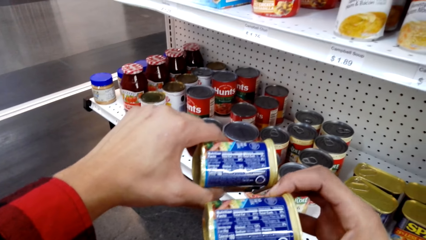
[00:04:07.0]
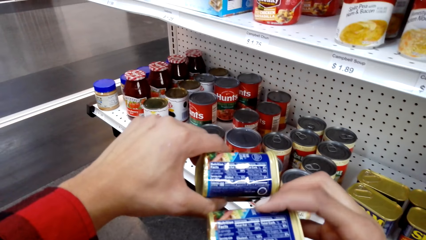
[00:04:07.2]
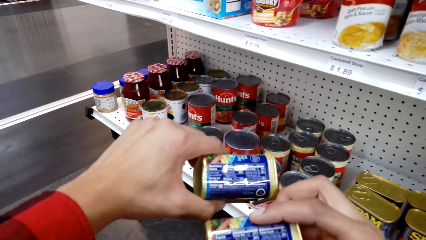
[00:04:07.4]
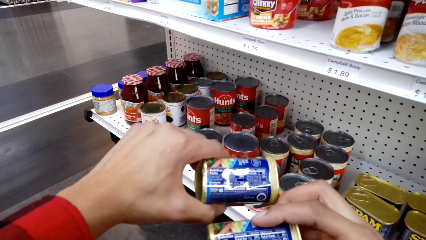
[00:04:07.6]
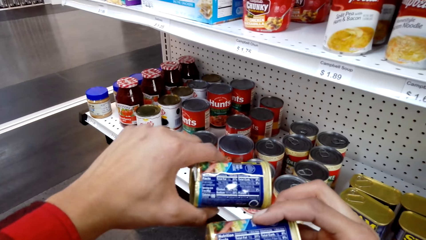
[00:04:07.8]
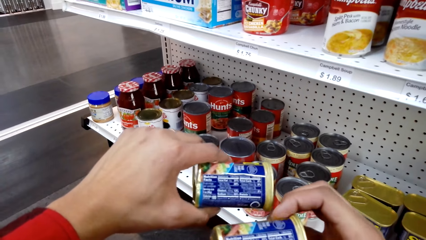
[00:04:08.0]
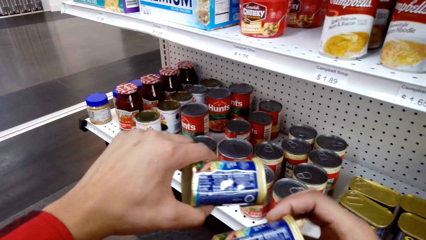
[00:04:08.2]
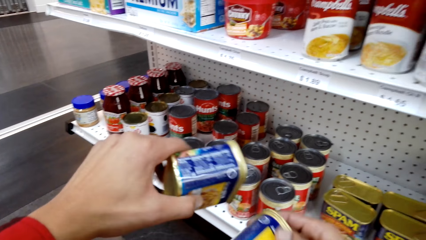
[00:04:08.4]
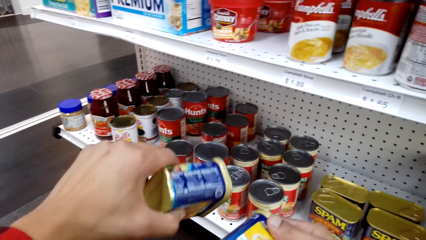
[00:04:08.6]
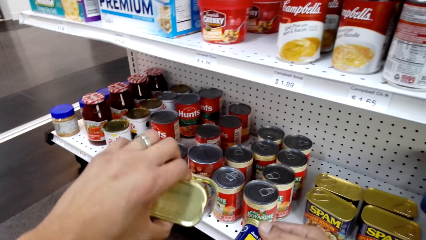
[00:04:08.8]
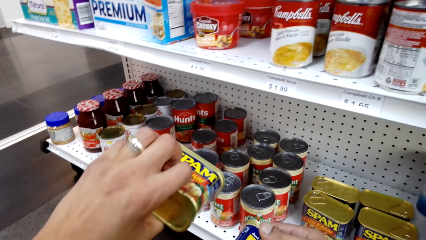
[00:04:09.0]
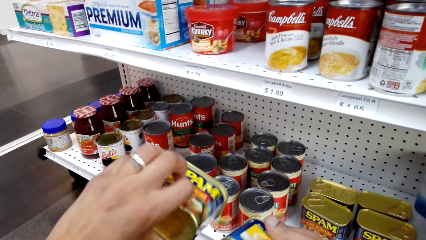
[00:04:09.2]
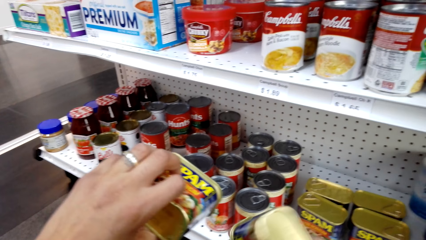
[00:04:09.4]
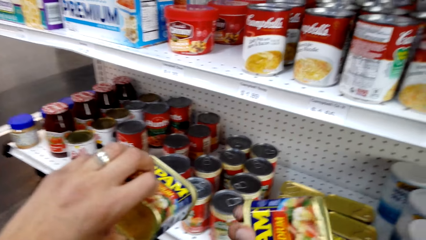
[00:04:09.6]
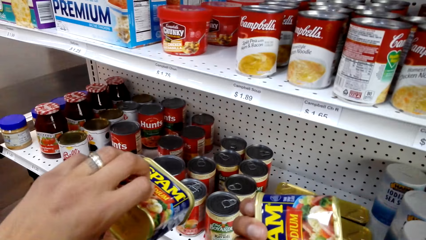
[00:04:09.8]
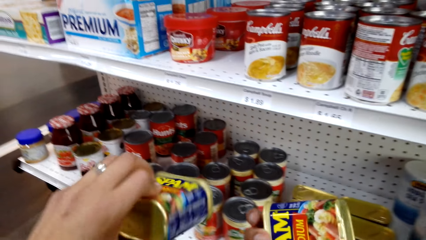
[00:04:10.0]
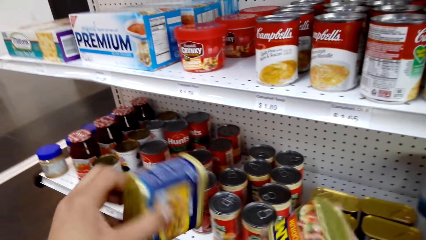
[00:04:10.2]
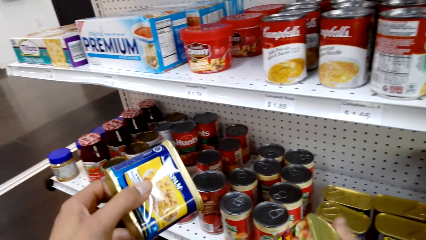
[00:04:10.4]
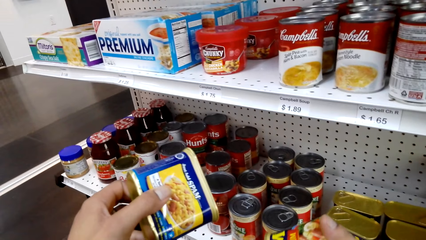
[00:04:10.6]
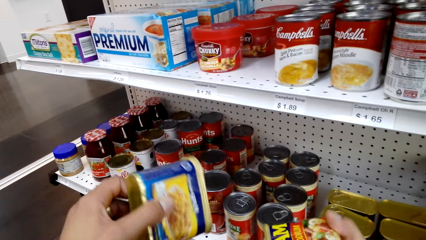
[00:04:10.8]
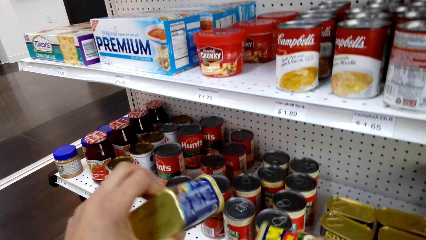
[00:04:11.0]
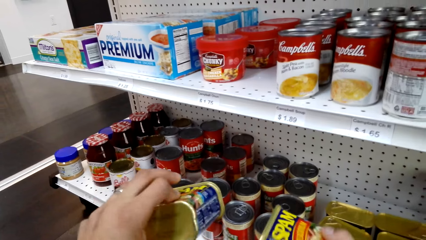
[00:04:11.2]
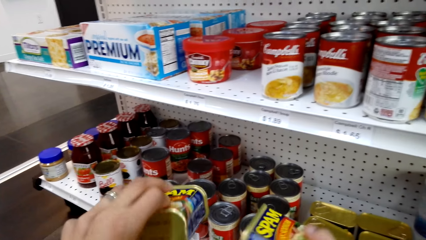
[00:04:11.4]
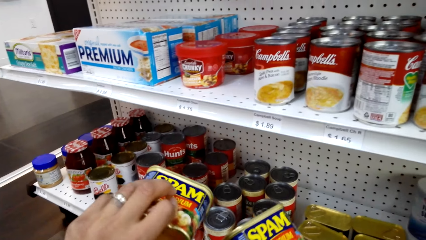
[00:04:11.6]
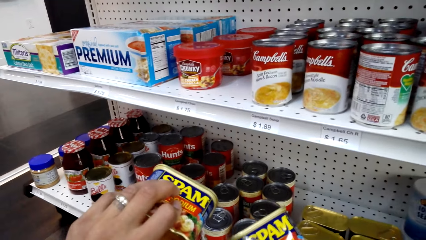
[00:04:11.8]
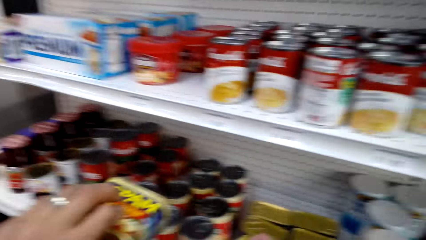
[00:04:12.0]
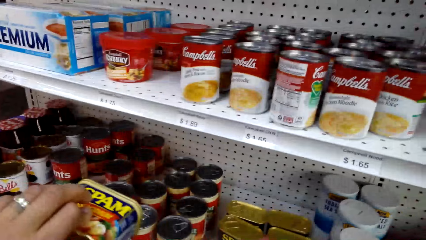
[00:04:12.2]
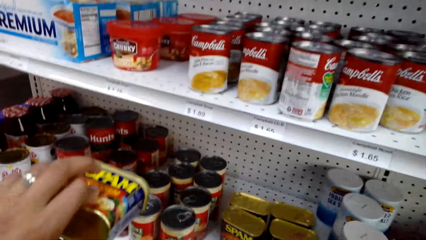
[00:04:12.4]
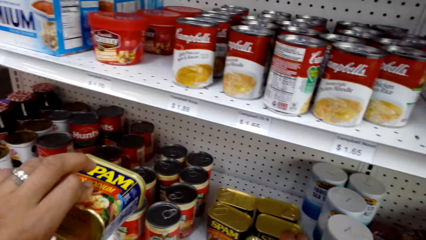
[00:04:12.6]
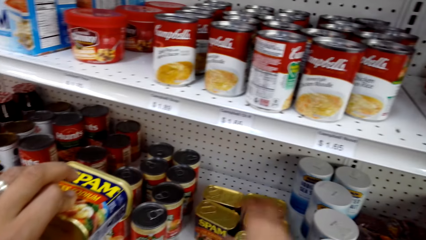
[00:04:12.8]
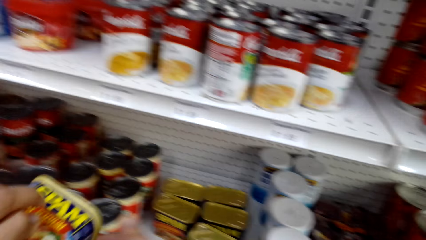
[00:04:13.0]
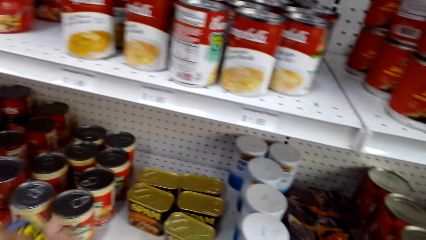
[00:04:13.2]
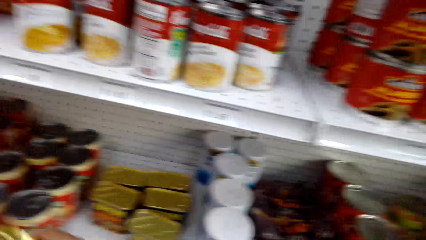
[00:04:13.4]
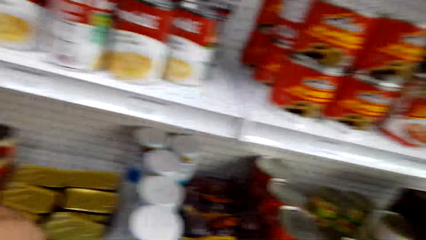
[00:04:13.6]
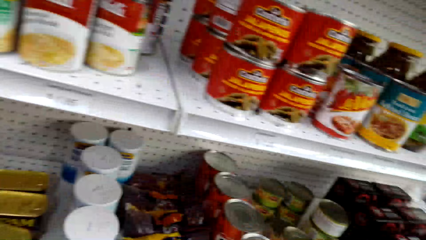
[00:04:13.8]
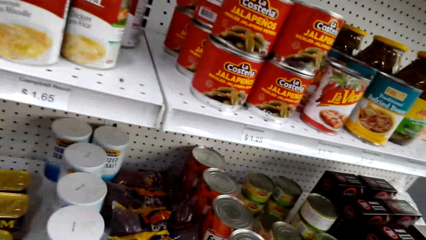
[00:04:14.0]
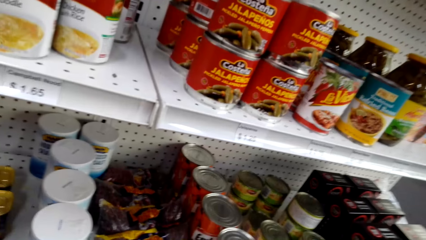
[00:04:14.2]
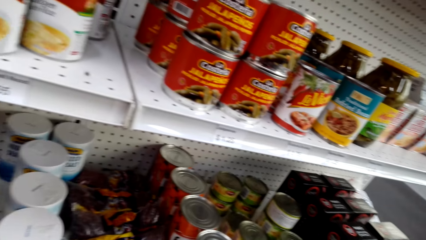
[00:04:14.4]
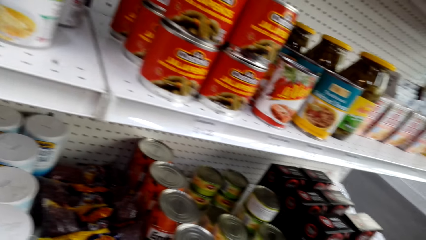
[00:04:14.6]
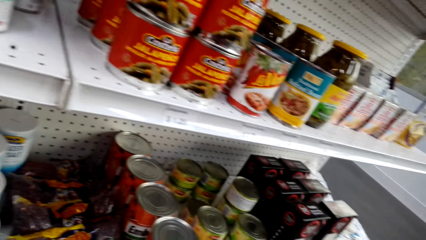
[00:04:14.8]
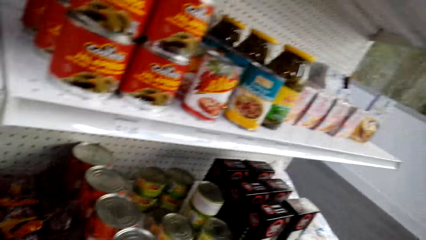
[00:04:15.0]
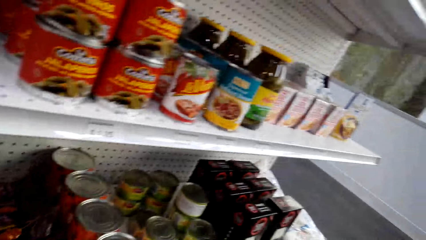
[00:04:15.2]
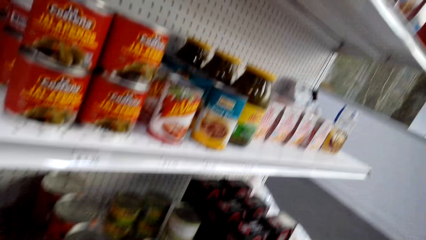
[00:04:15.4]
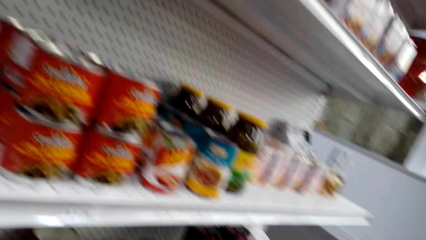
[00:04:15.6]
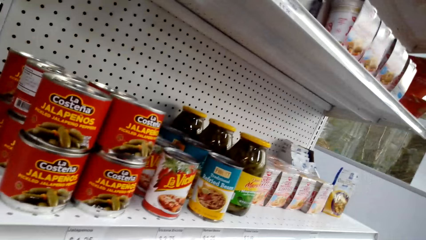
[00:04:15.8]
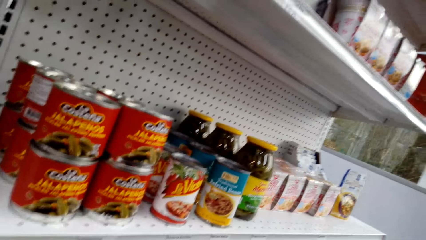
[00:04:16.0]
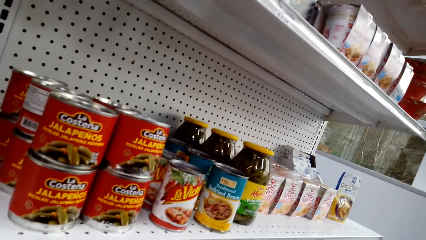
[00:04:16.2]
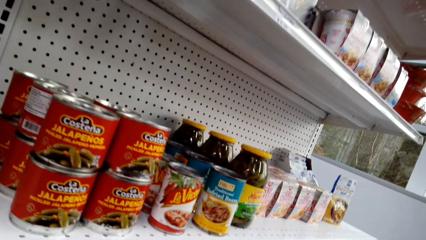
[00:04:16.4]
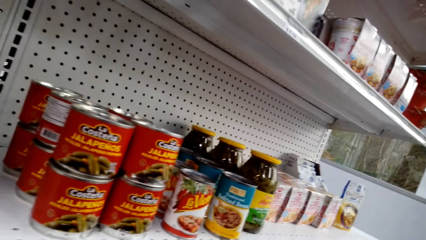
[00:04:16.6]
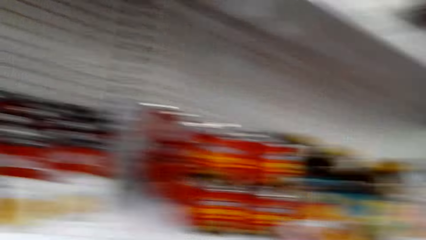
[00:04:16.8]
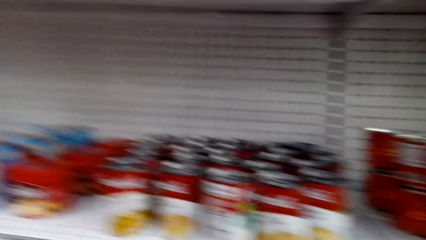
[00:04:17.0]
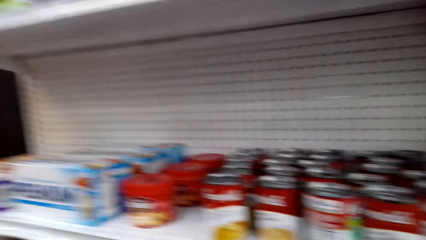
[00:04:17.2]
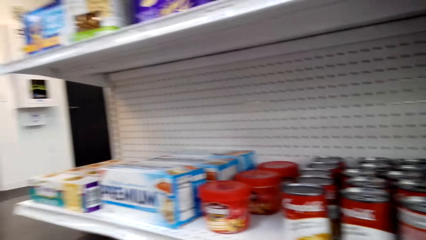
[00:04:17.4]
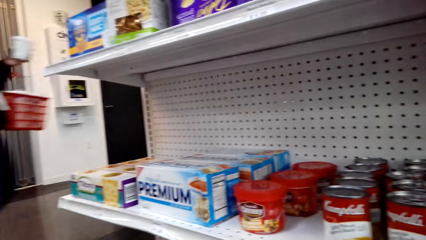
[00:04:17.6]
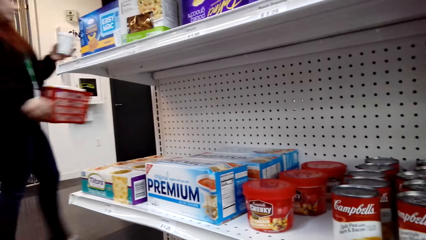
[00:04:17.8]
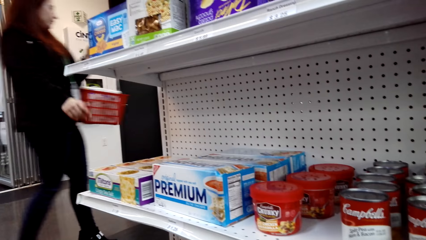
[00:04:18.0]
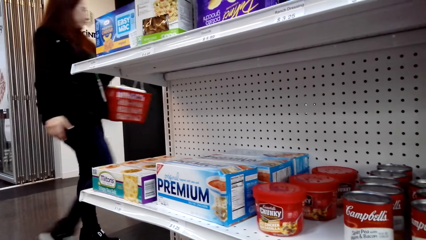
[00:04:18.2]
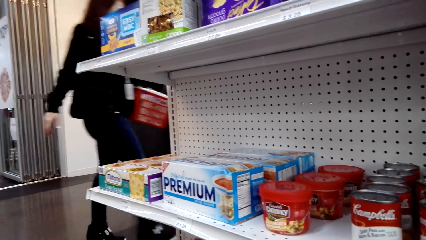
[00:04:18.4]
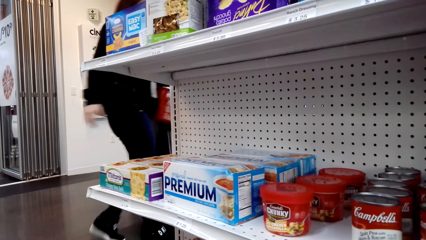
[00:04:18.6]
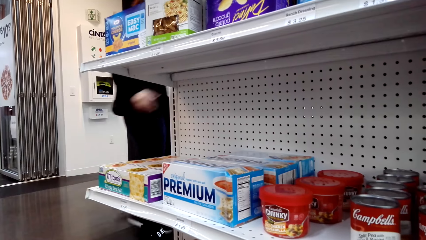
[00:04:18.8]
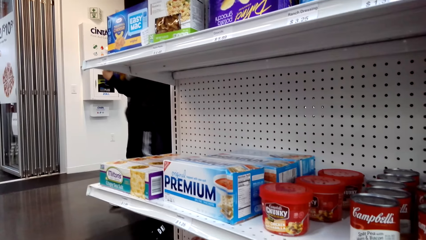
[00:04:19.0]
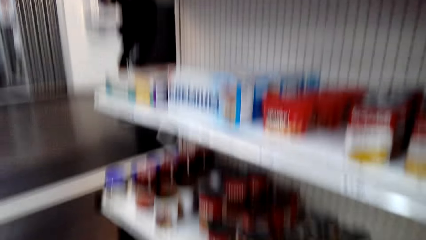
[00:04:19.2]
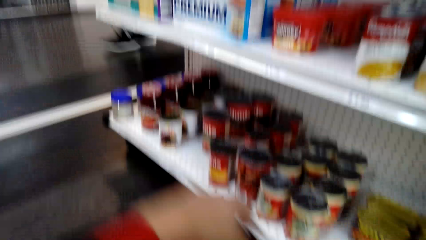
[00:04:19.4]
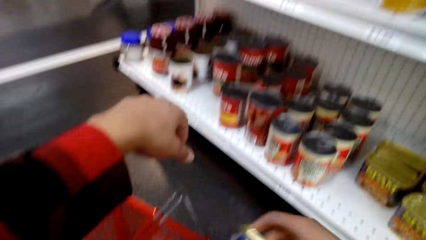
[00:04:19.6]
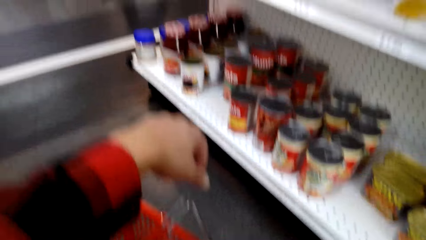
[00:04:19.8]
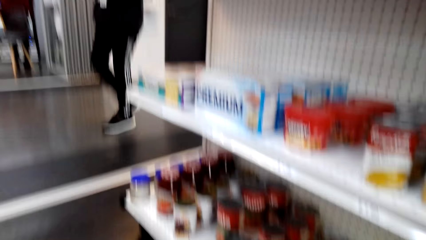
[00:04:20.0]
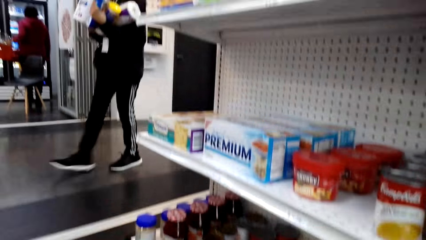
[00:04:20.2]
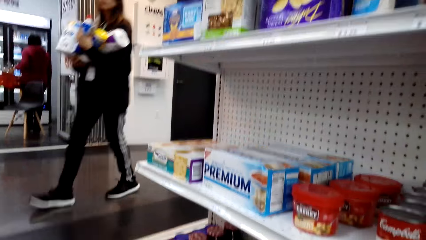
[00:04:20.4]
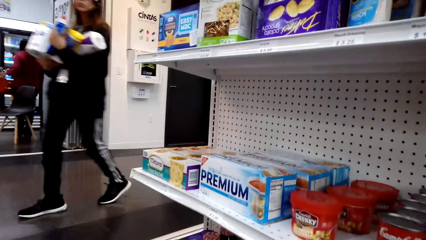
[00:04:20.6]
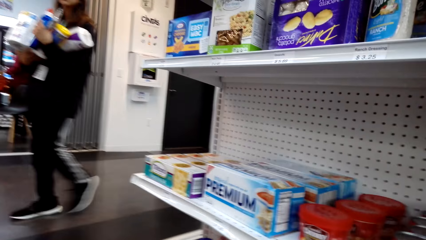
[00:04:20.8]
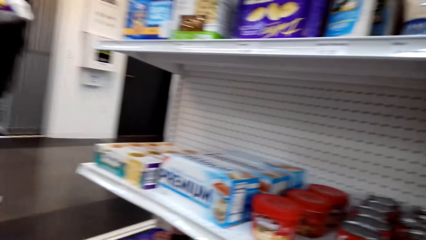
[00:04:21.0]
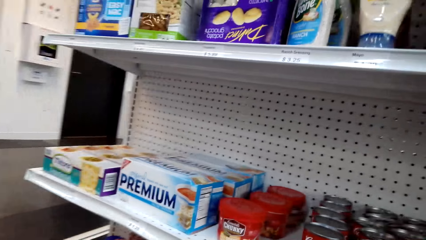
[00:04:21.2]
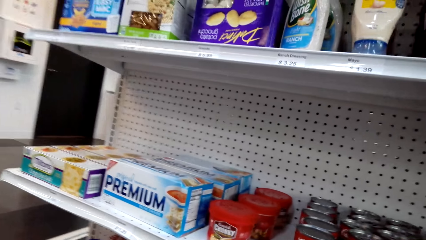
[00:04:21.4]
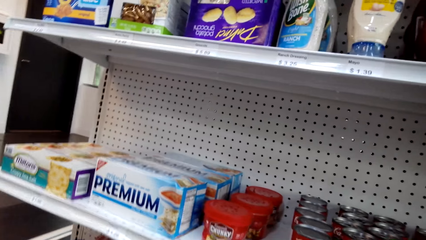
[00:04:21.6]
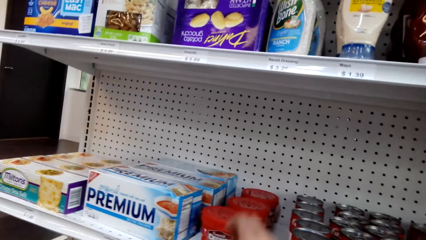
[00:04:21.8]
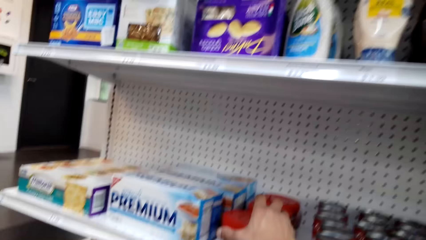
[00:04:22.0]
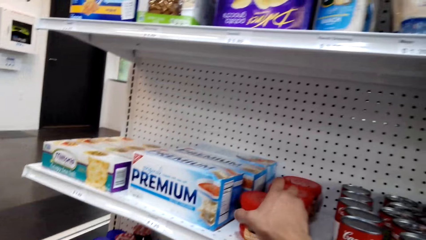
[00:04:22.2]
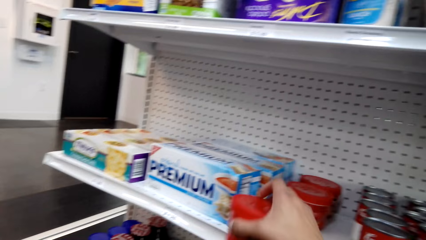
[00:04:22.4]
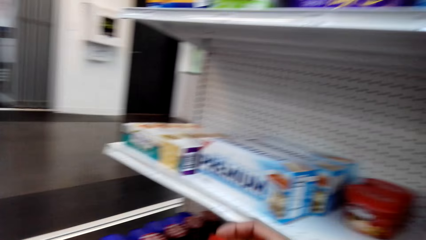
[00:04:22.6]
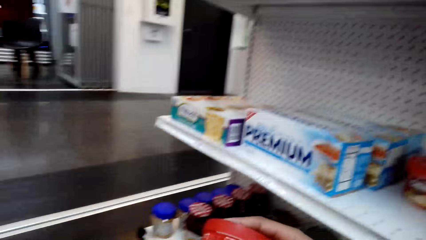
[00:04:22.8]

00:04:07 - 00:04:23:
The camera wearer places the container of spam on the shelf. They inspect the racks. They remove the container from the rack.
